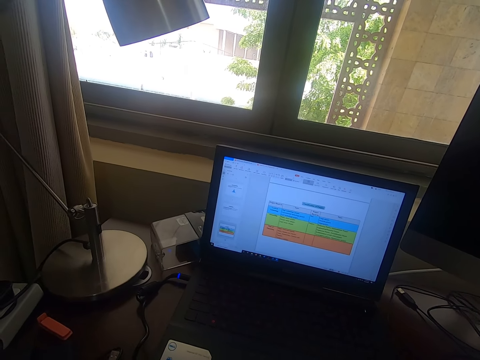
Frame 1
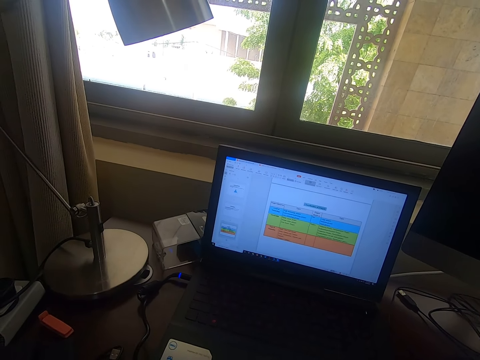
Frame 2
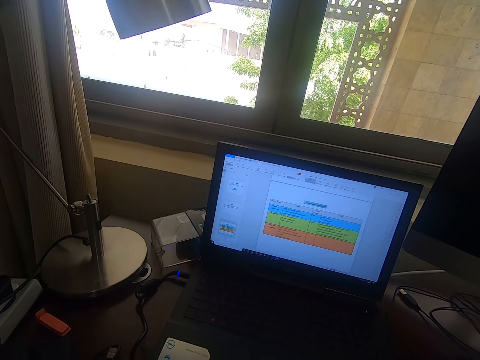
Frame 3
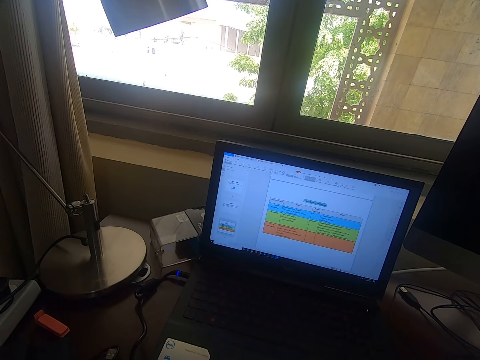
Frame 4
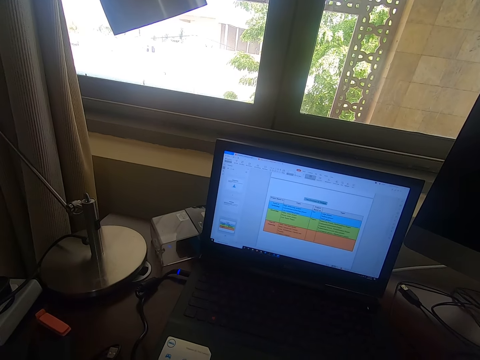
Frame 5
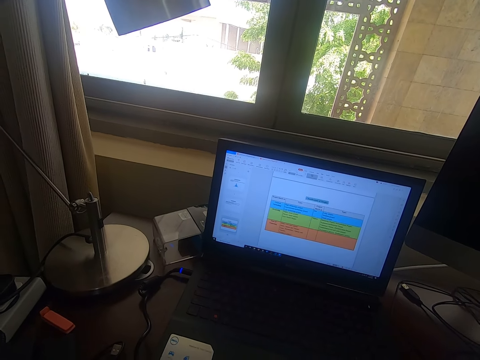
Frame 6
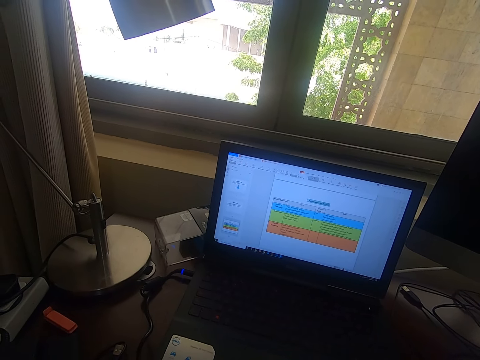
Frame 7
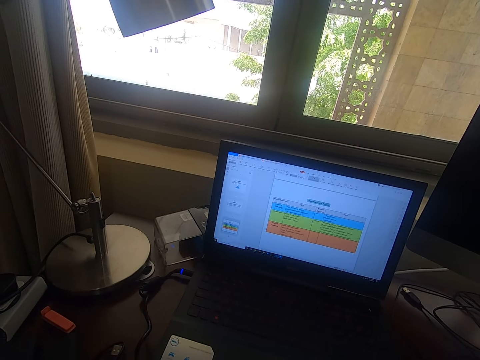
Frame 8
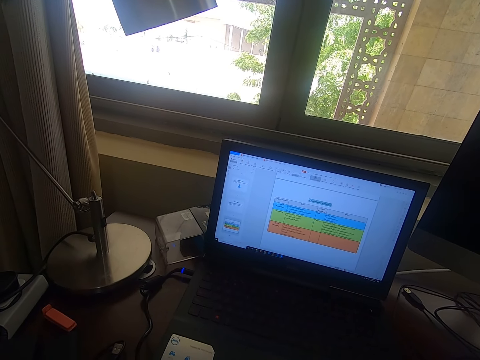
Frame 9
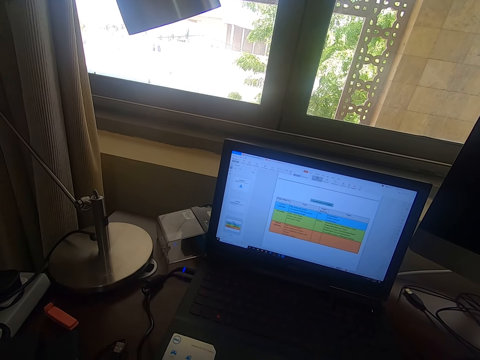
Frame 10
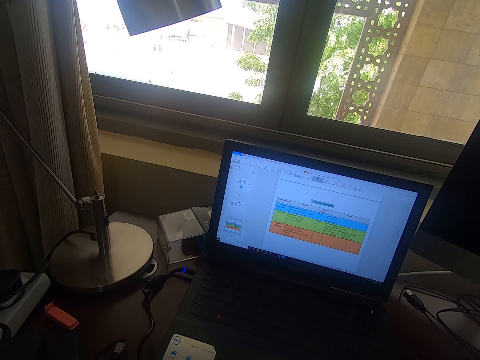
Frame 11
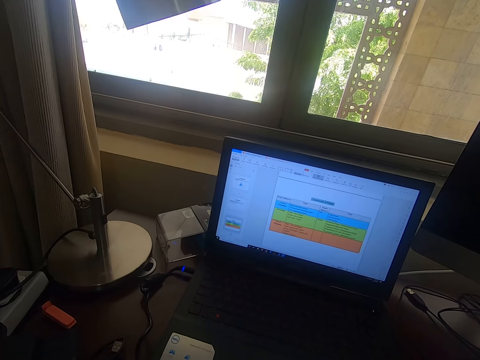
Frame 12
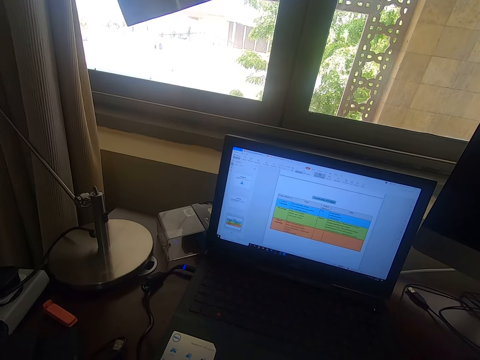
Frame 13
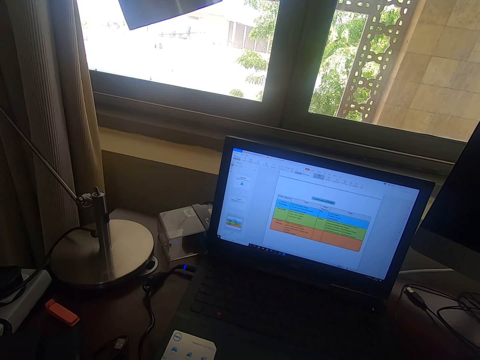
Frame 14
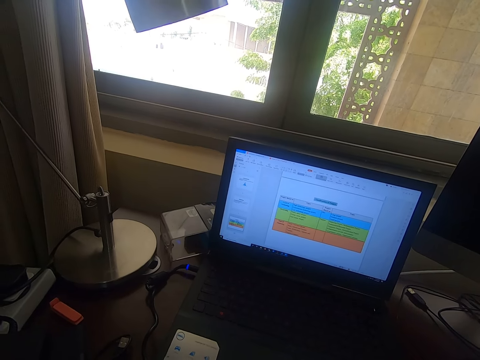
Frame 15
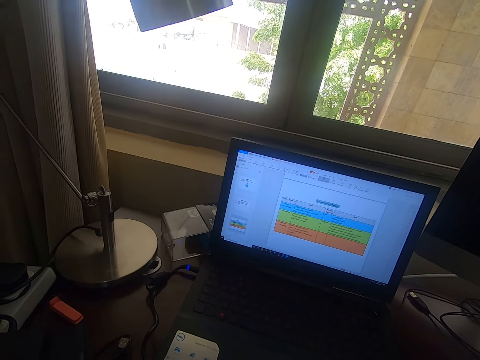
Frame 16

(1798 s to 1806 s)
The camera wearer looks around.

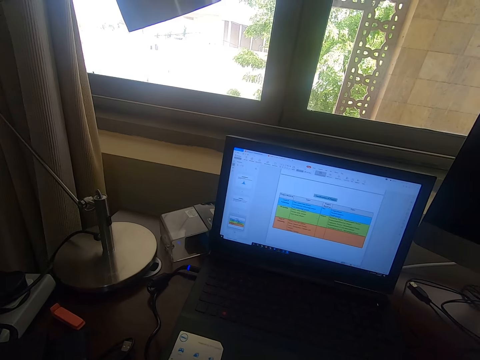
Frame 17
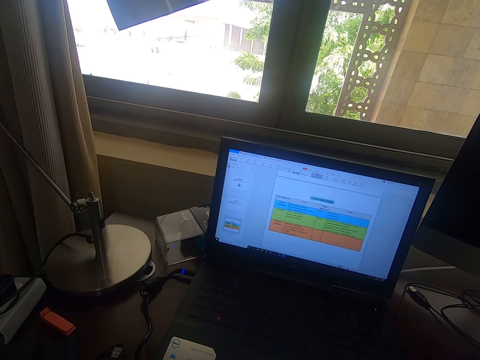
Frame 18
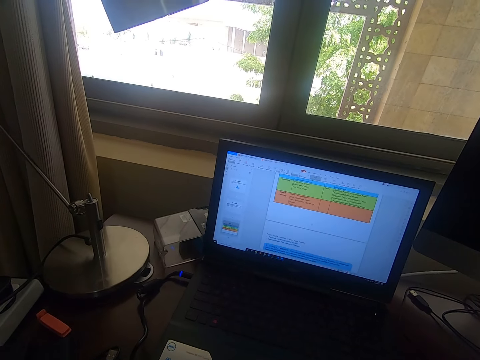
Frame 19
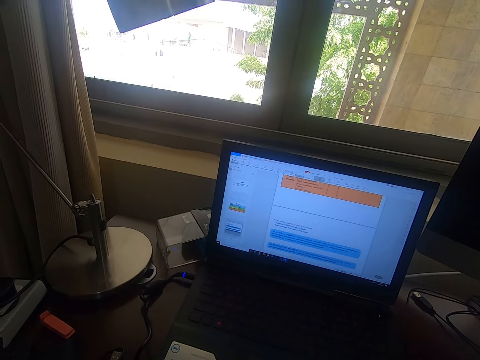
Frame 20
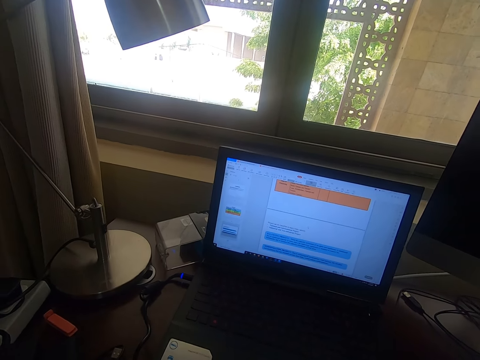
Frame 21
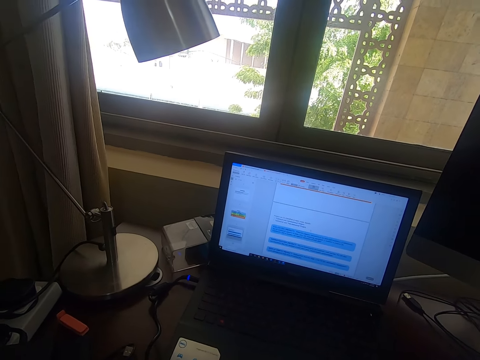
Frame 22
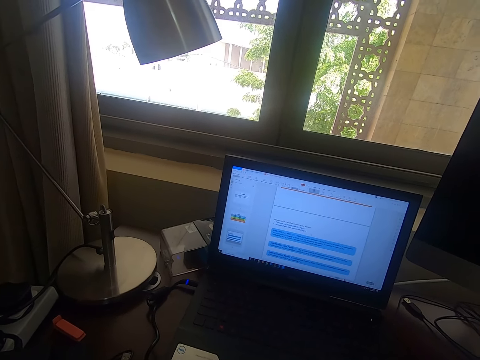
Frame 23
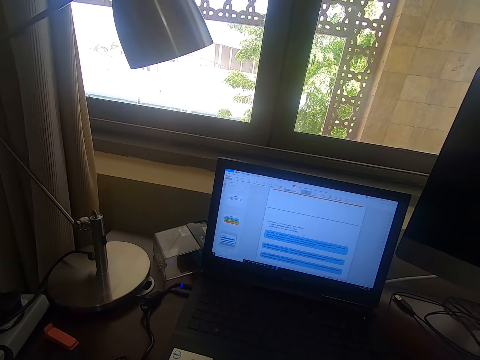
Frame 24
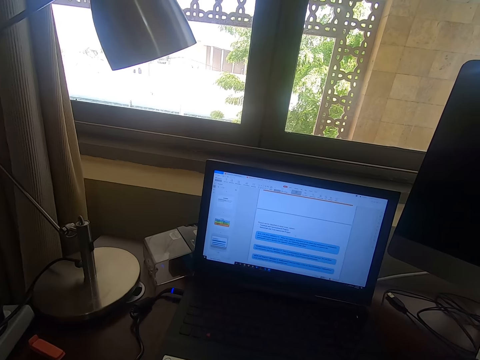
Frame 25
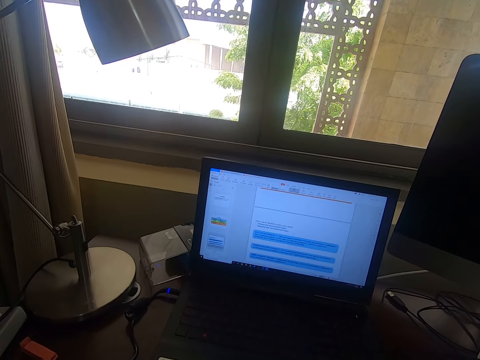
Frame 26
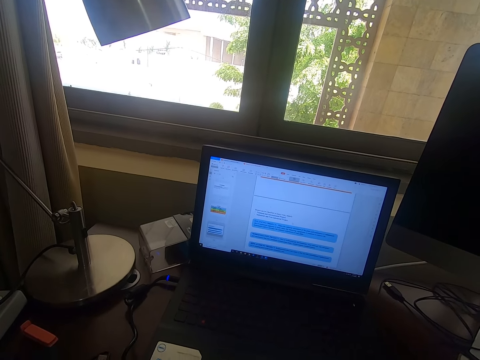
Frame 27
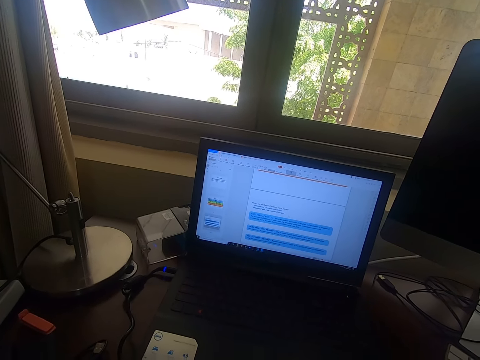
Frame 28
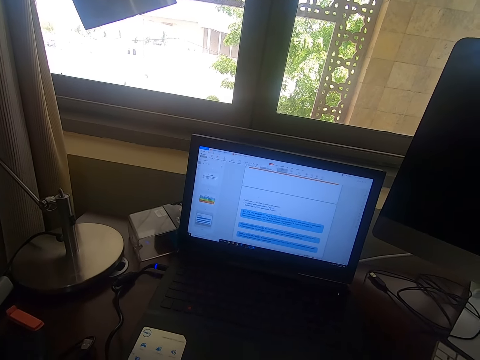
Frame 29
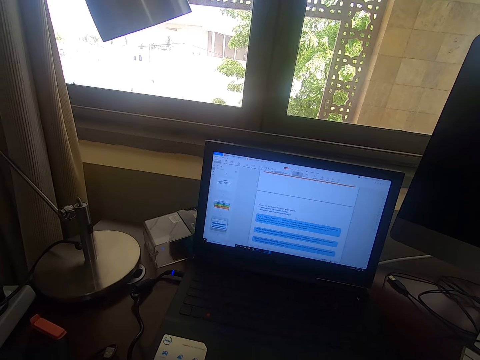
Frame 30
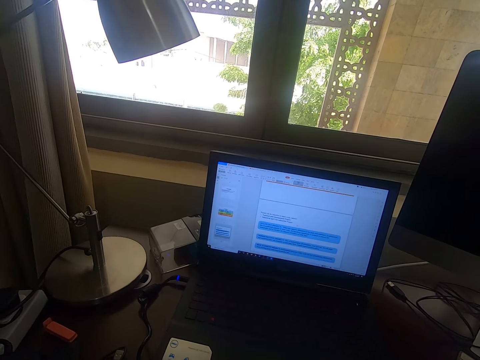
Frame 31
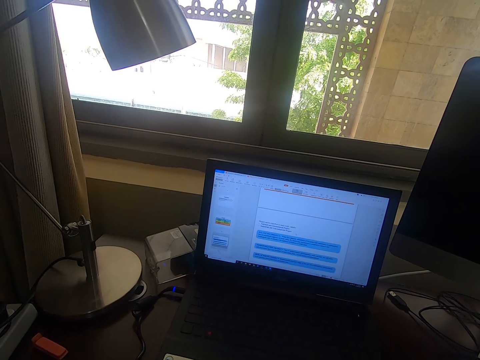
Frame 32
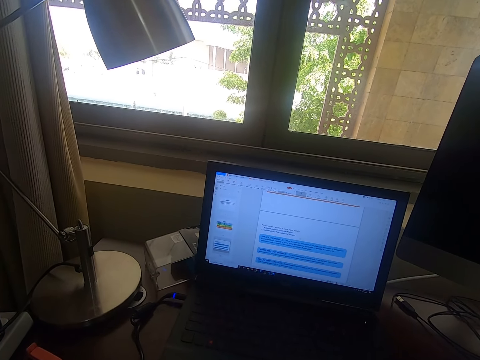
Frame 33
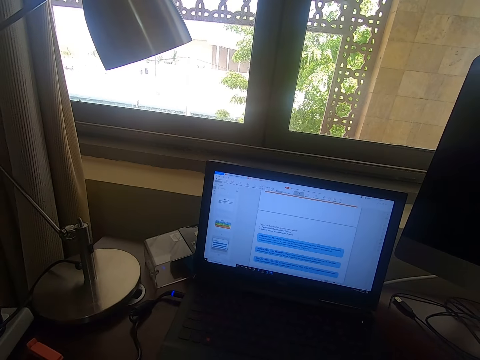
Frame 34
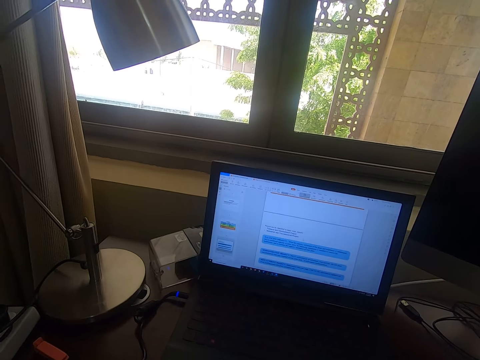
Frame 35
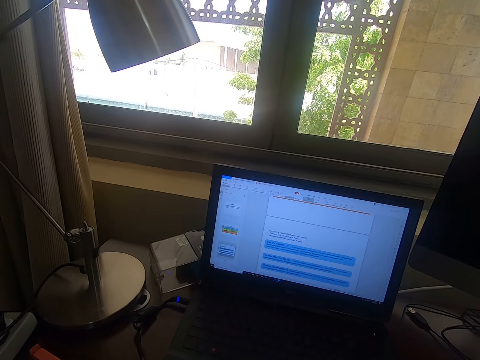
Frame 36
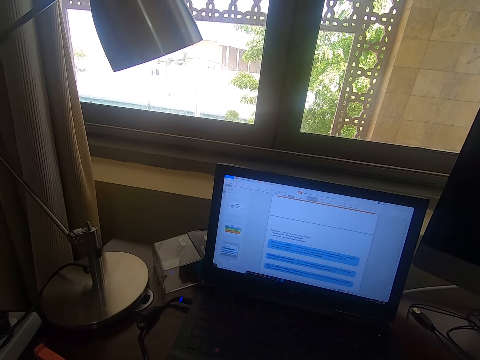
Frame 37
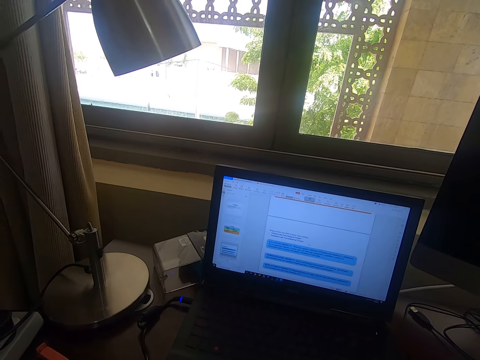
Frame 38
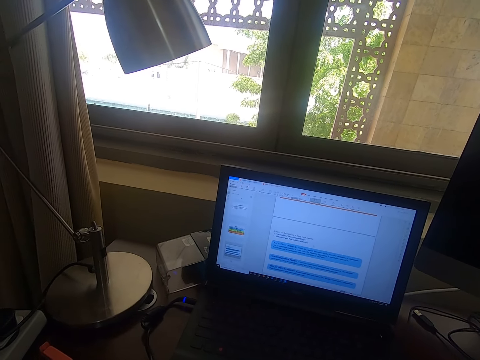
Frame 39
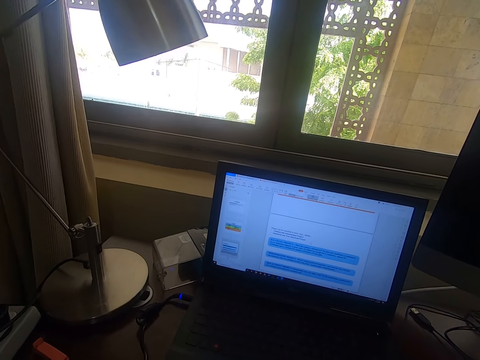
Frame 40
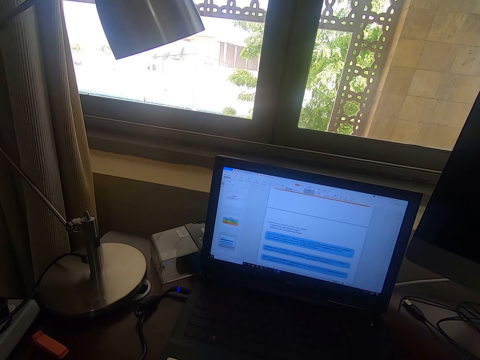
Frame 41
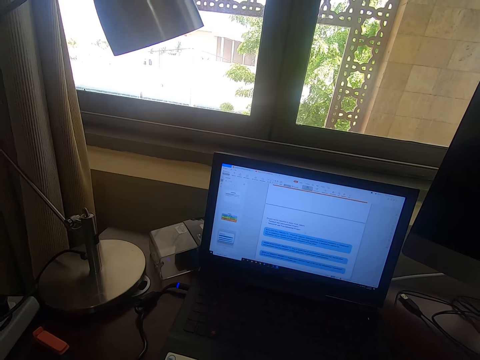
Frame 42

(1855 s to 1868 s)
The camera wearer scrolls the mouse. They look around.

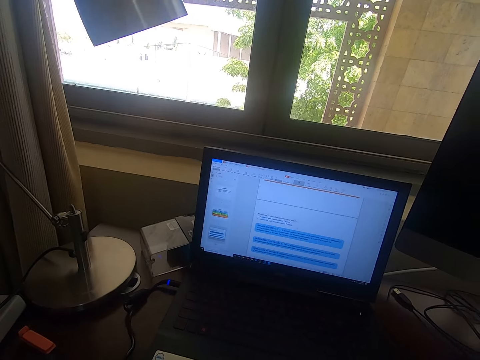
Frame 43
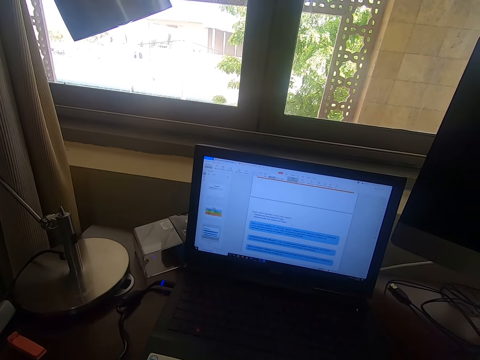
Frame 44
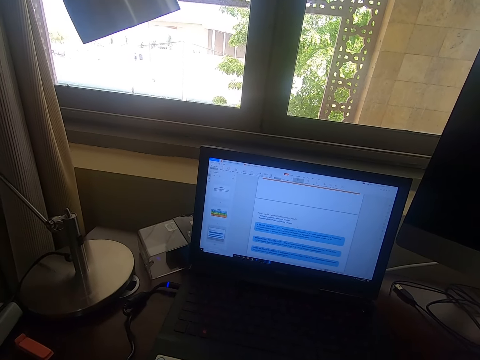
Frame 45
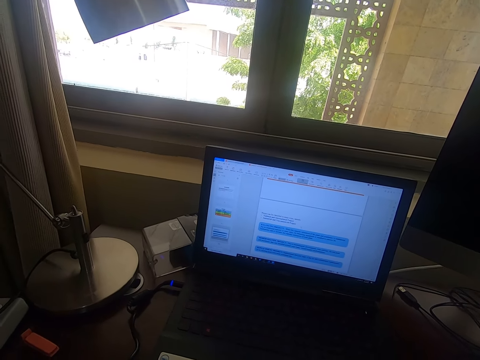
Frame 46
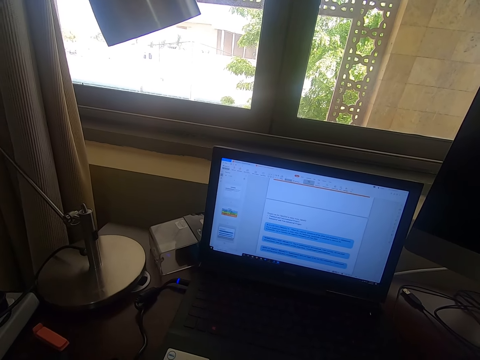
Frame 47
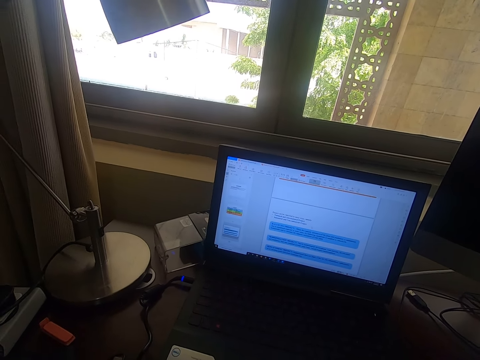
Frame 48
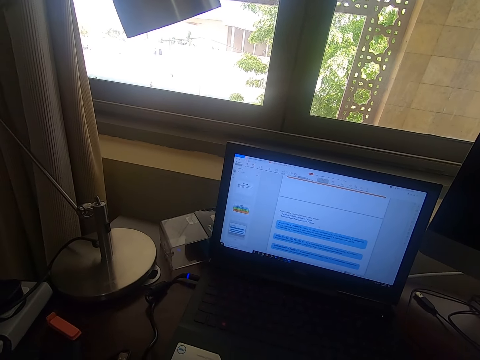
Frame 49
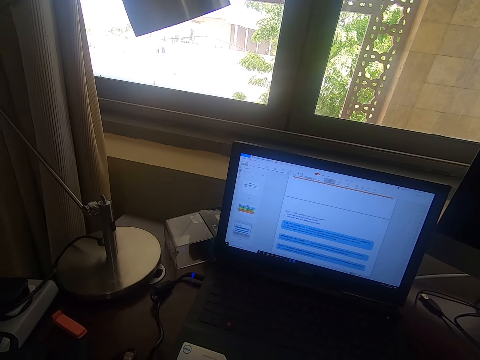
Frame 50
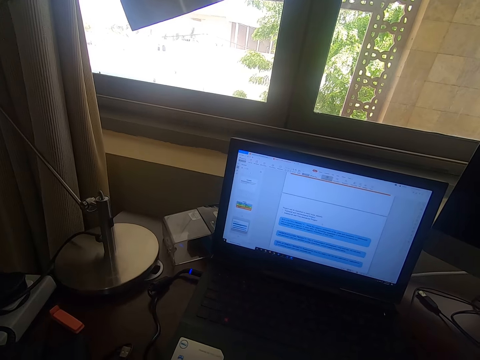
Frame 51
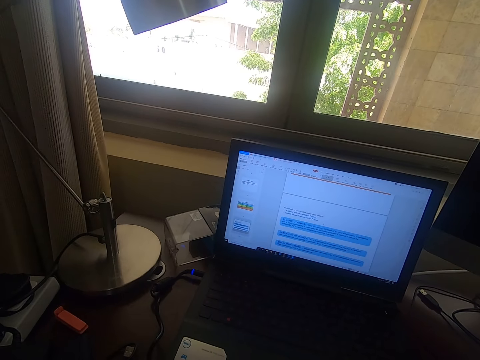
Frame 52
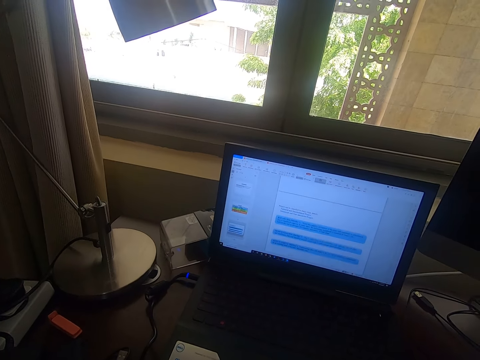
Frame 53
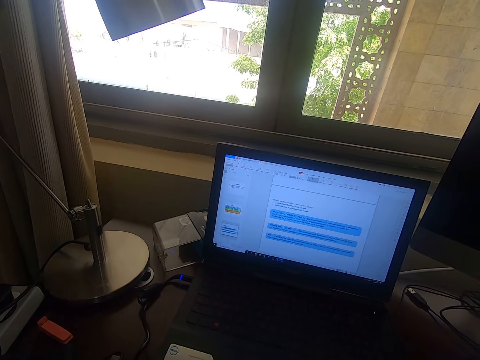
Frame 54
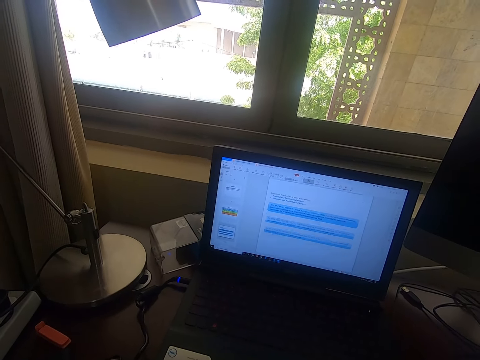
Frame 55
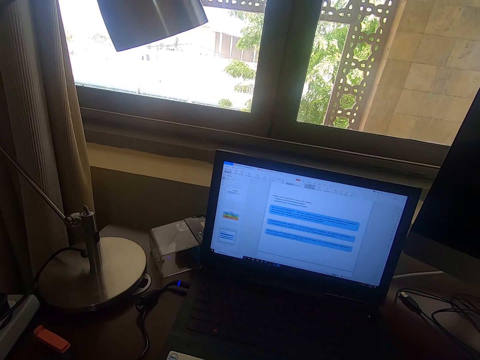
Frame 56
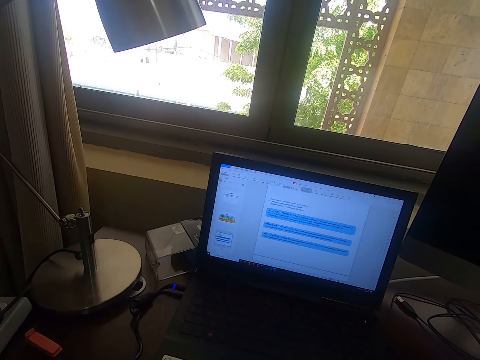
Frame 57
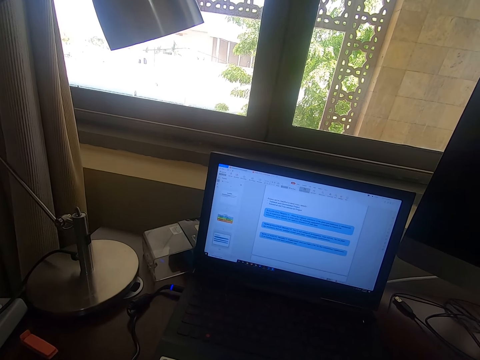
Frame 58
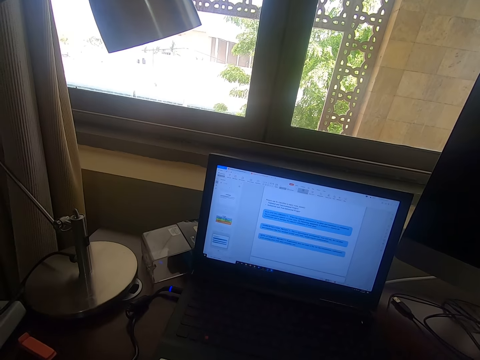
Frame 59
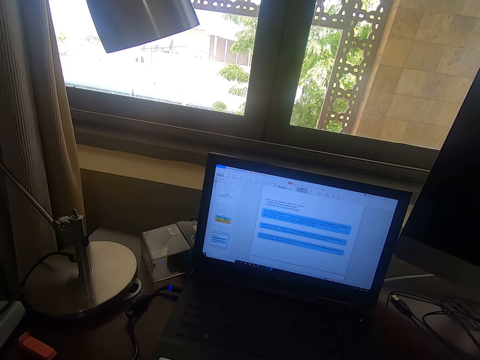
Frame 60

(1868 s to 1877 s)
The camera wearer scrolls the mouse.
